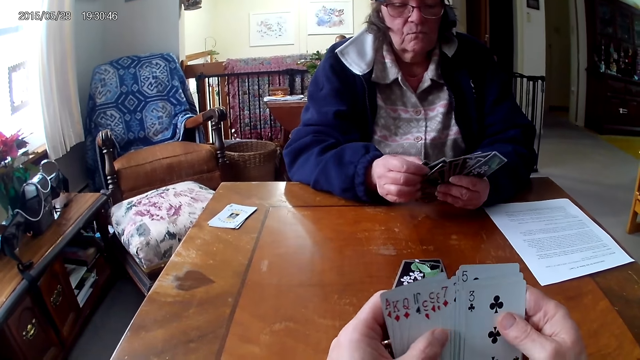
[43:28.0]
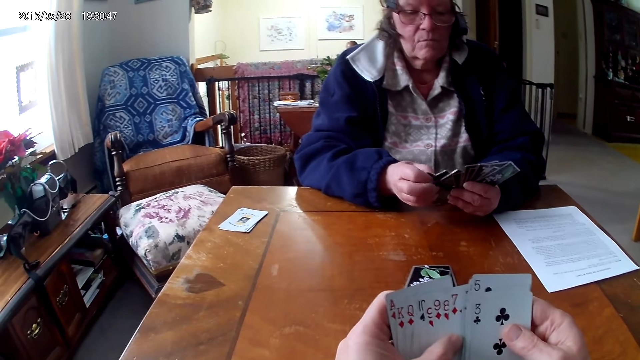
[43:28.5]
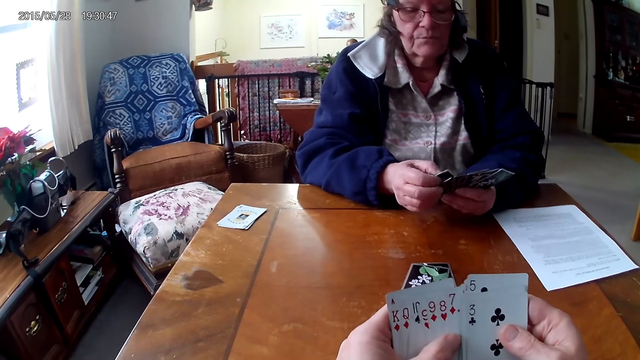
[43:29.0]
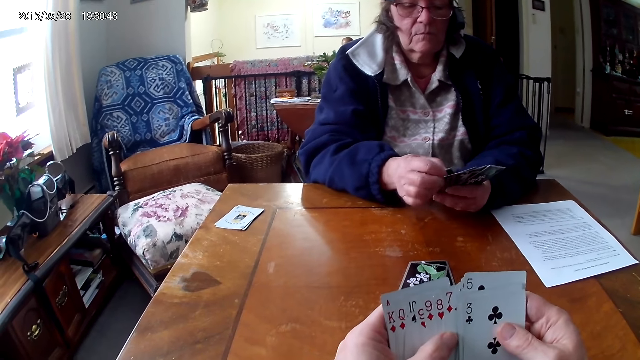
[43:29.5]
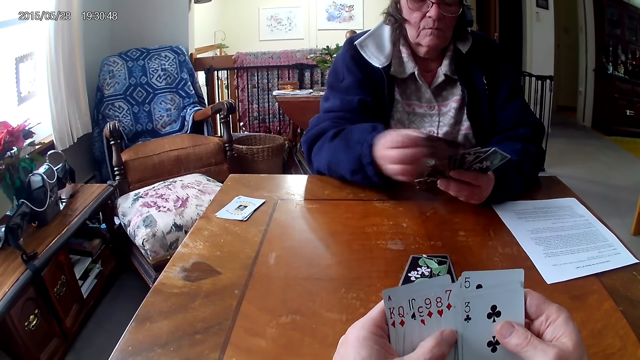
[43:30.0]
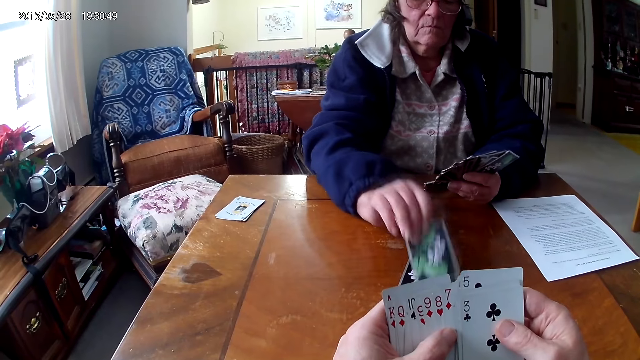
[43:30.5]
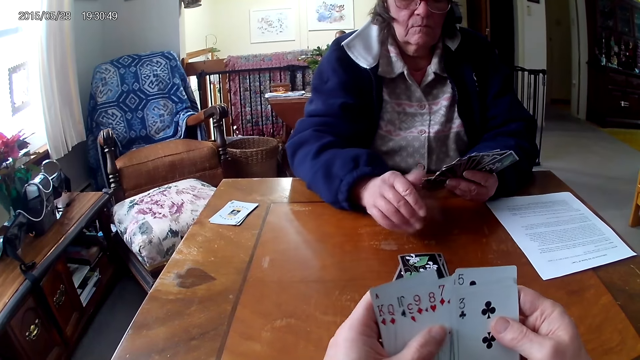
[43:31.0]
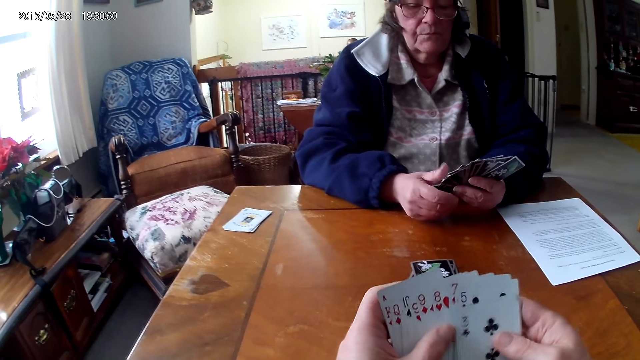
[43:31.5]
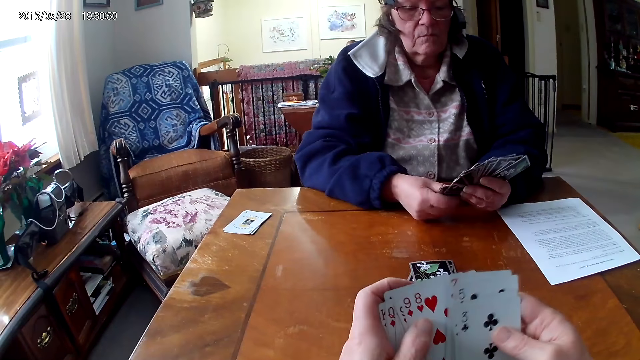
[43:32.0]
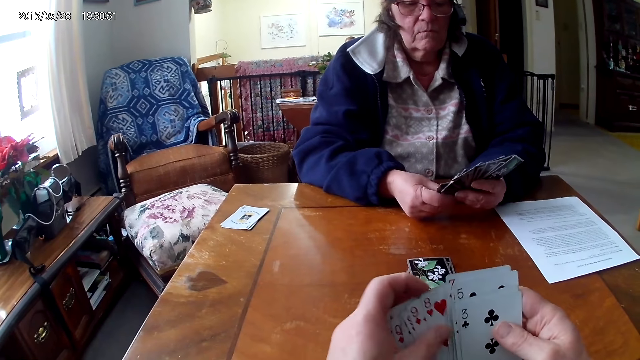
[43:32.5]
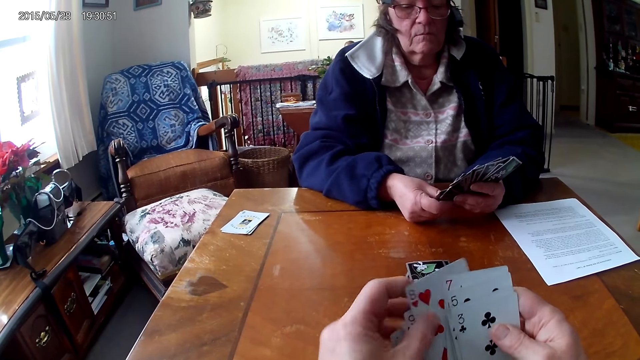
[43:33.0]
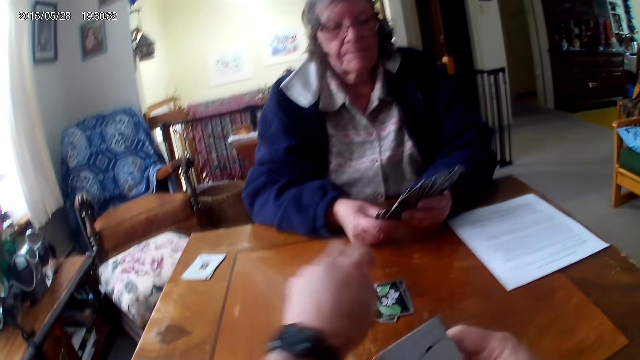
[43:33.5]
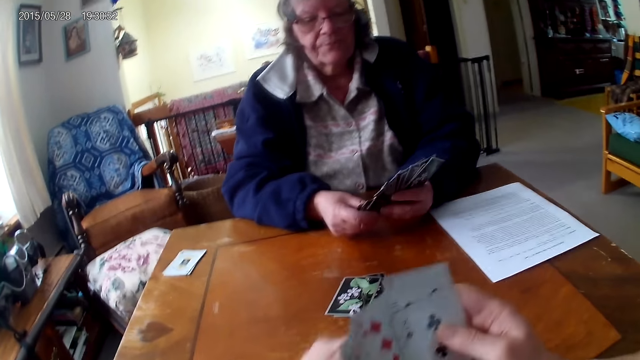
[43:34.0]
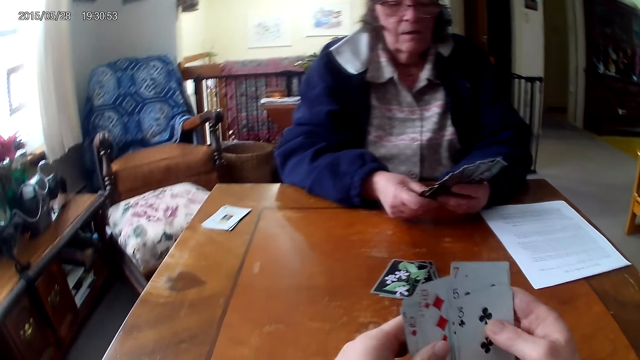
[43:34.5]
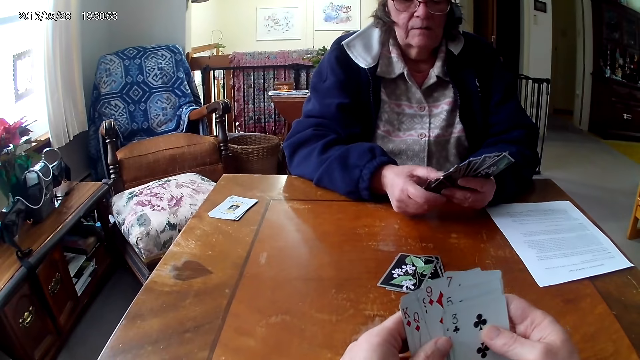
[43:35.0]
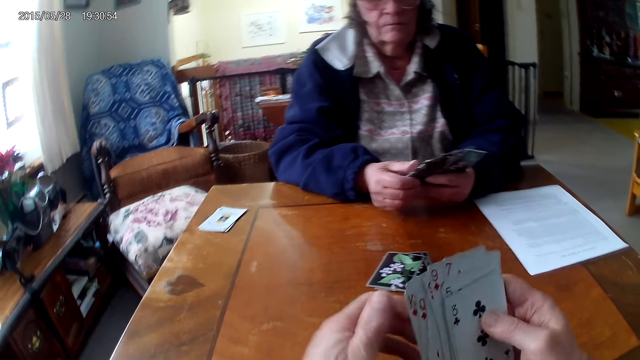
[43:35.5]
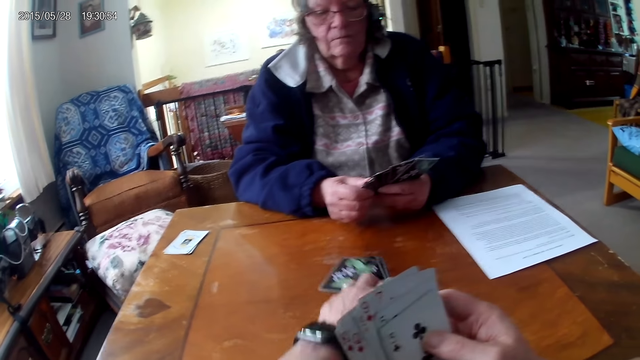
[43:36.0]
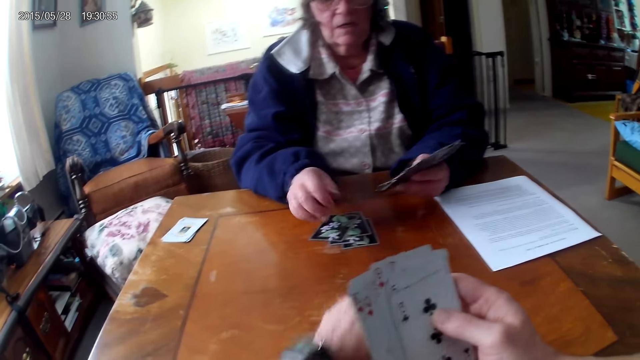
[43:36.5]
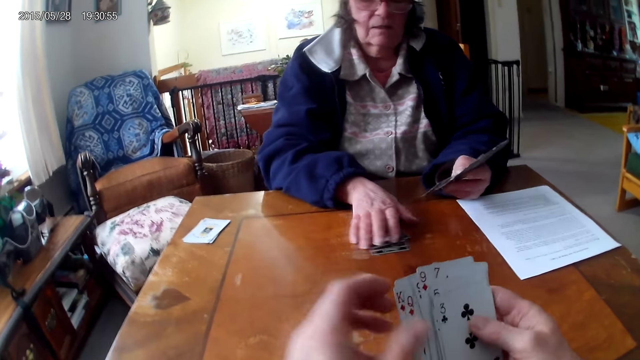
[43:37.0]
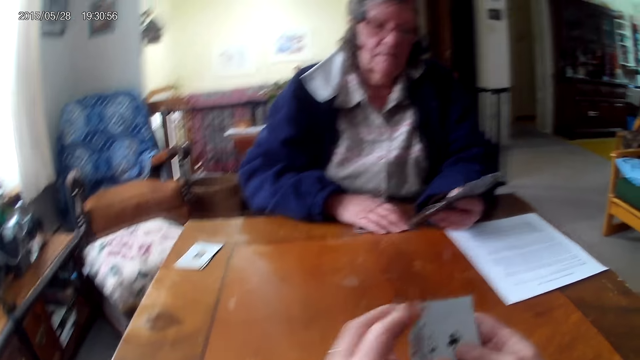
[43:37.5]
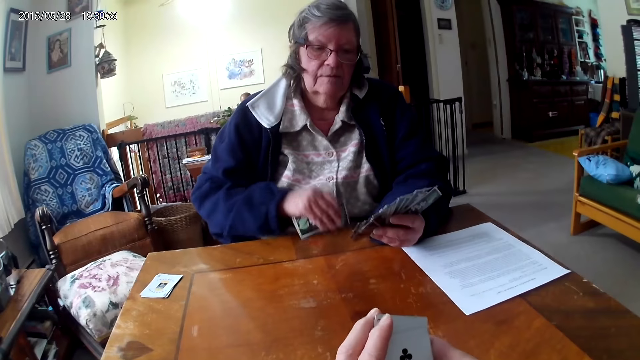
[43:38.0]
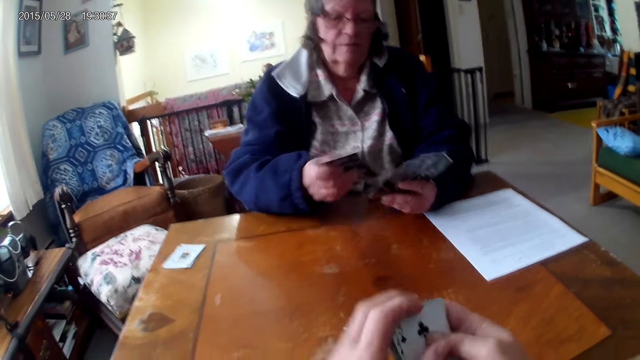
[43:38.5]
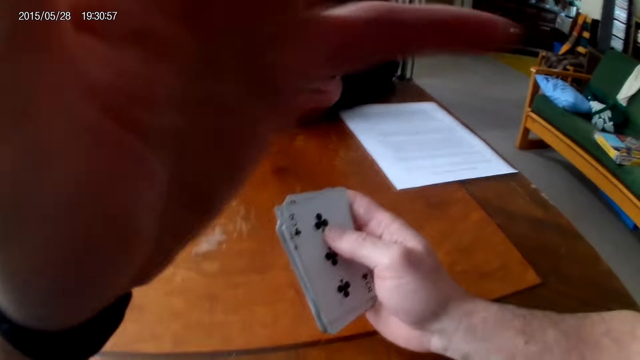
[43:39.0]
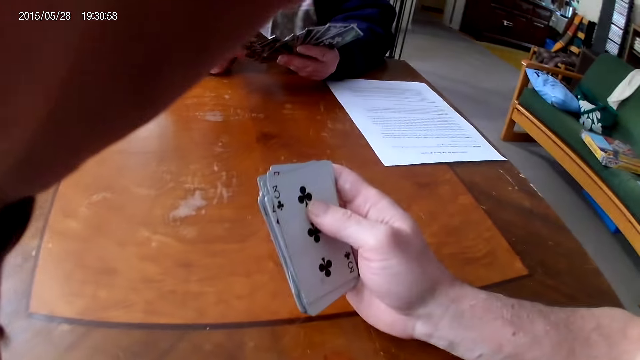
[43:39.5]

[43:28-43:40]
The woman puts the card on the table. The camera wearer puts a card on the table. They push the cards to the woman. The woman picks the cards from the table.

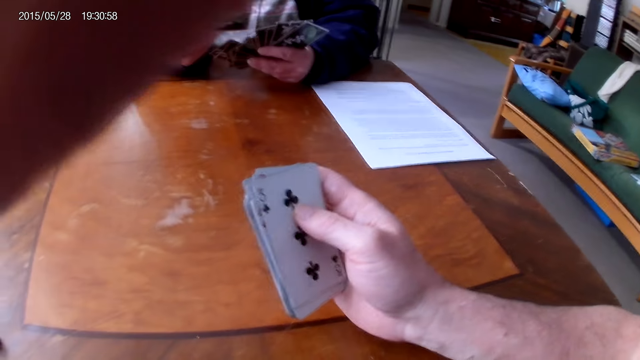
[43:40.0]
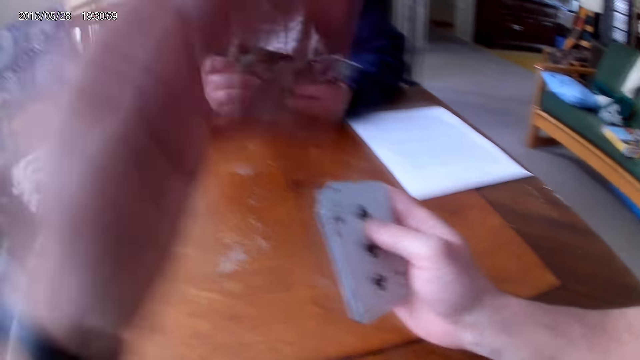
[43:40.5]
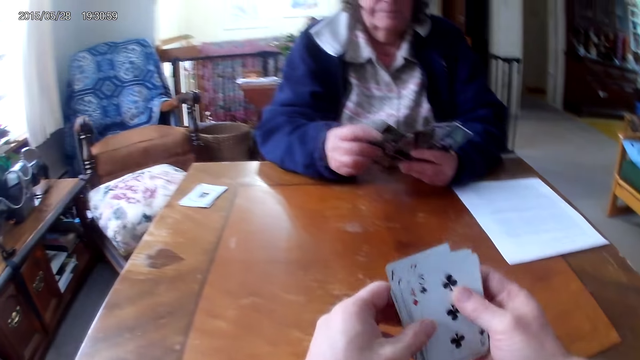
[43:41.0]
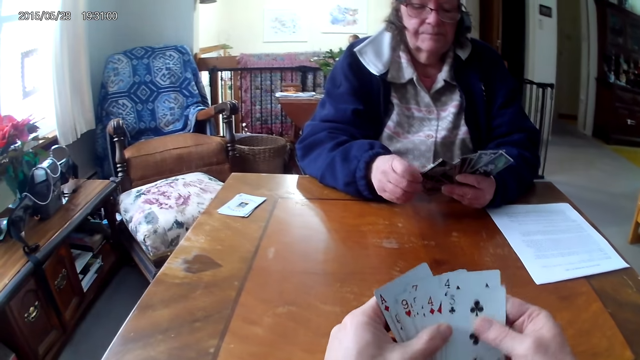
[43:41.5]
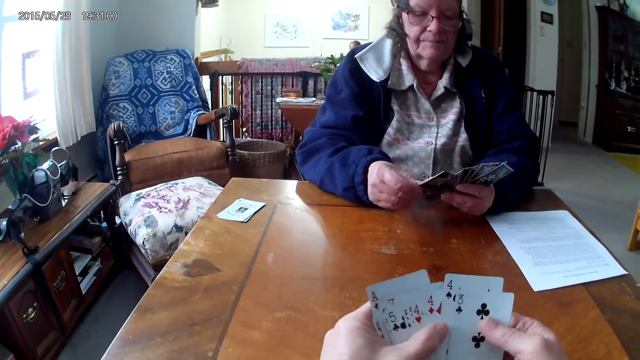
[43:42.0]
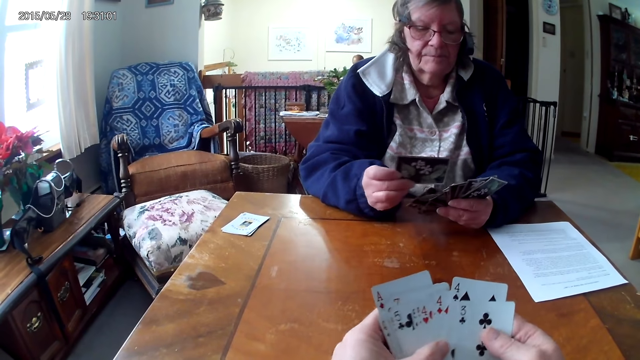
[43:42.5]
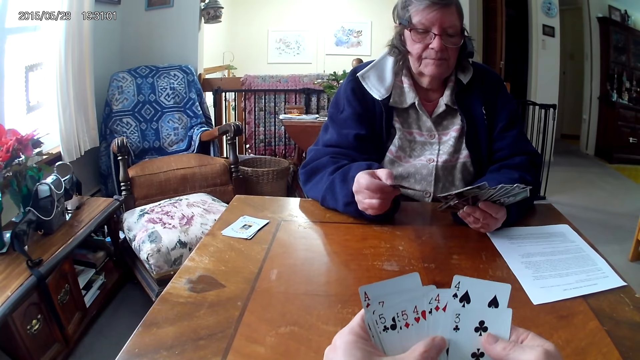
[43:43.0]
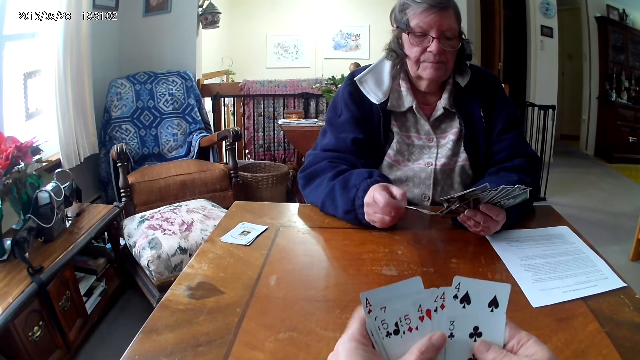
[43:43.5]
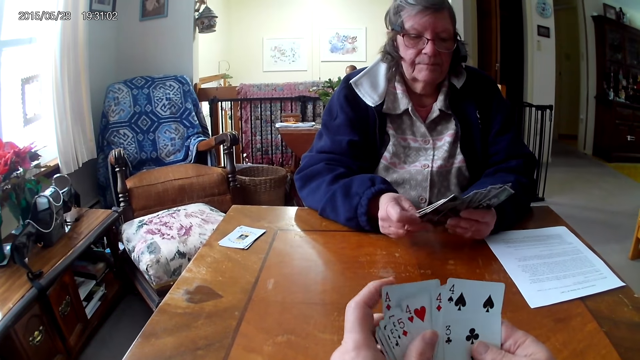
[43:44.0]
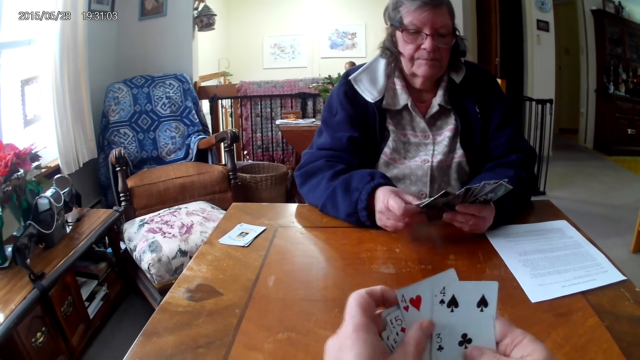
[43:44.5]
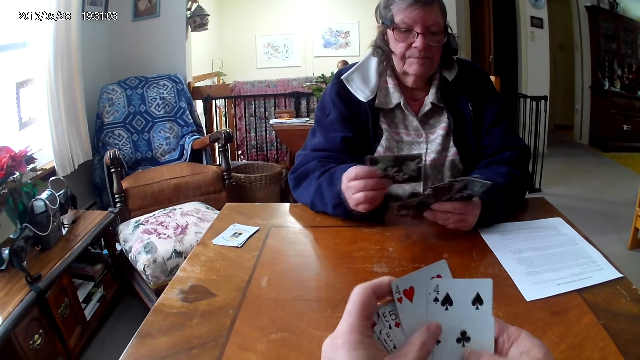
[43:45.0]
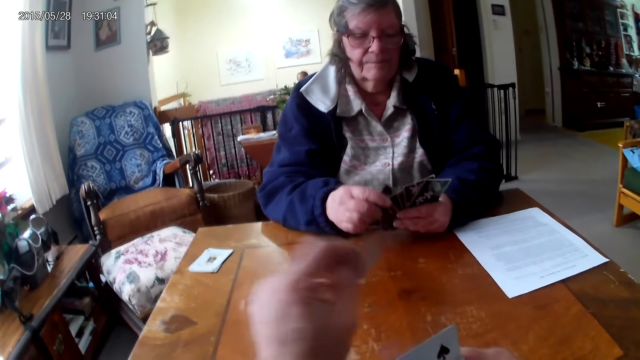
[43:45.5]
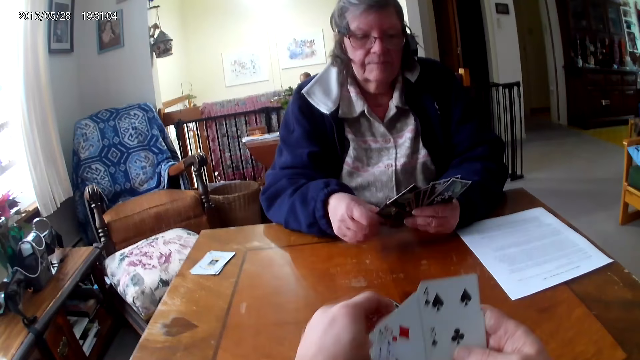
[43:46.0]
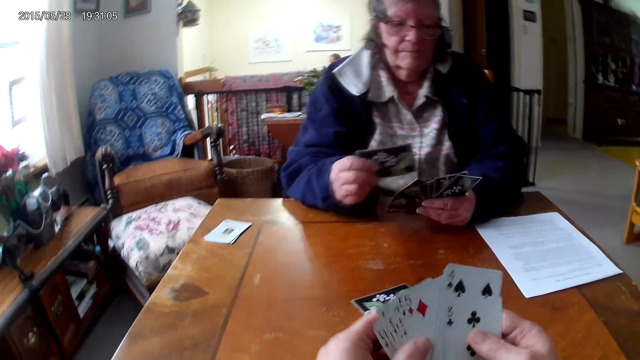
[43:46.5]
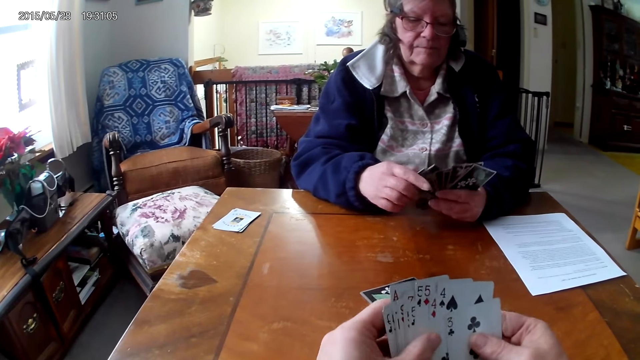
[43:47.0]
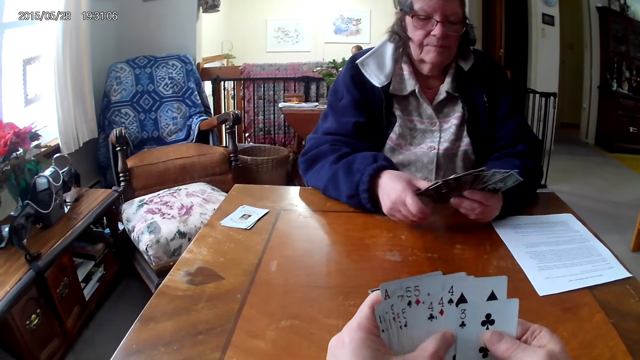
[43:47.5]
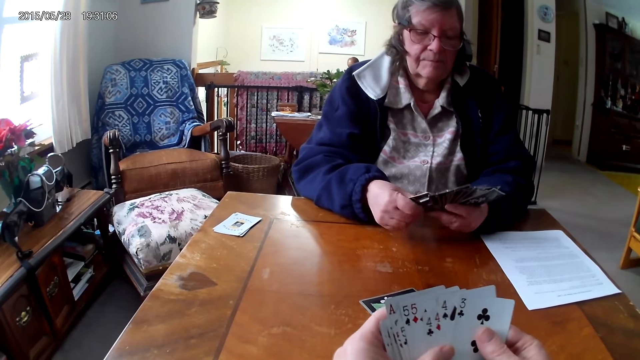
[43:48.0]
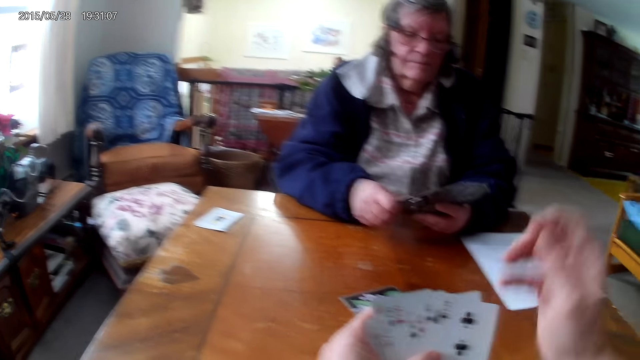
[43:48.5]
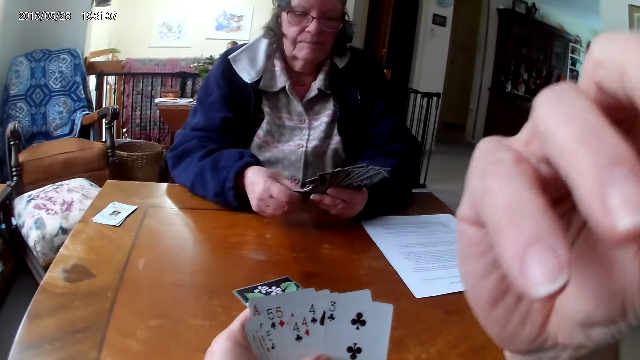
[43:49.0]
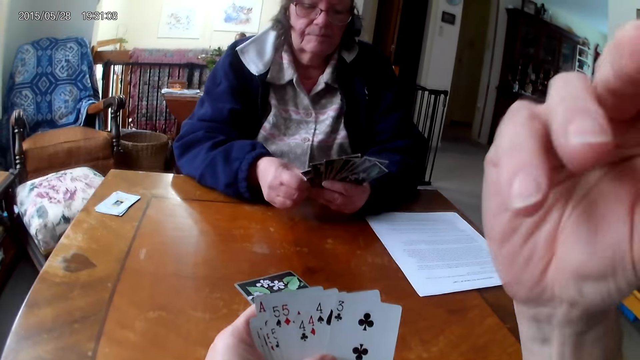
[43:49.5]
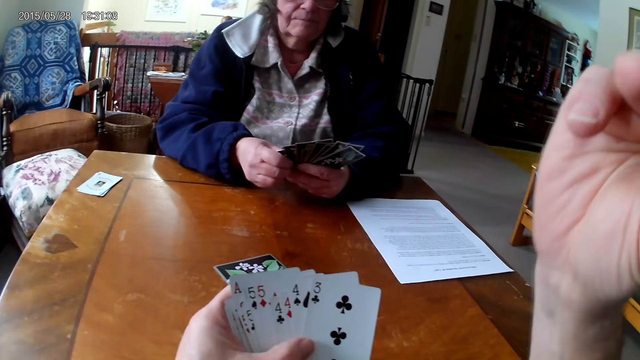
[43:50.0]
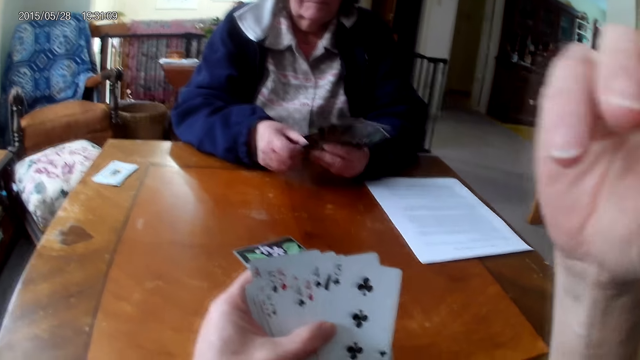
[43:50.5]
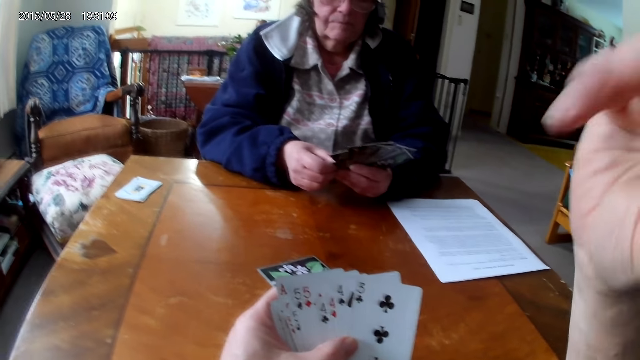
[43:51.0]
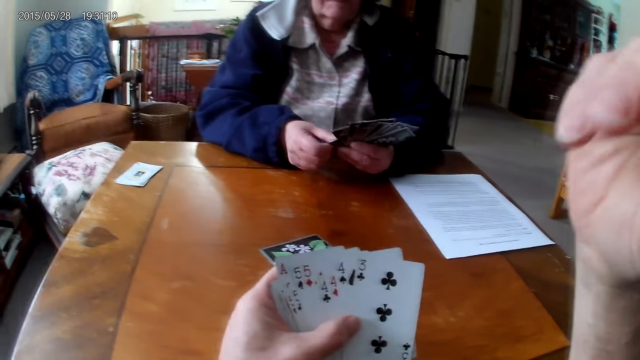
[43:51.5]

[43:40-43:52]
The camera wearer looks at the cards. They put a card on the table. They raise the right hand.
